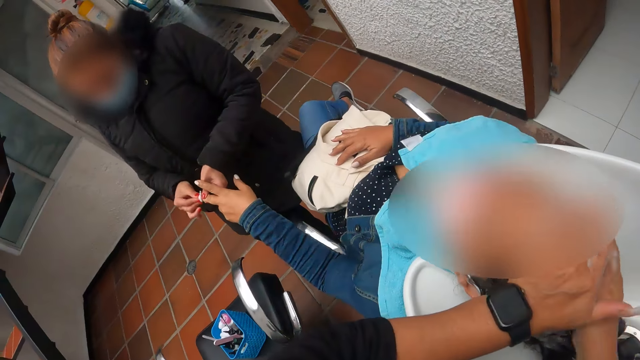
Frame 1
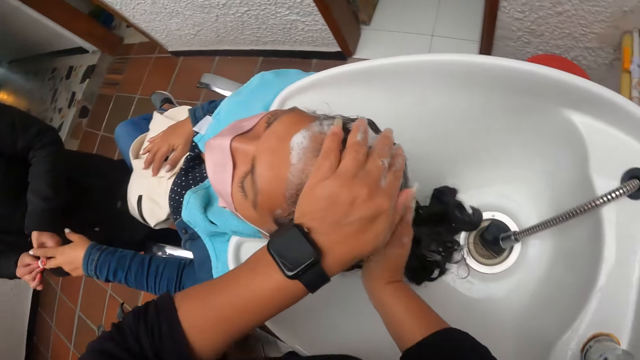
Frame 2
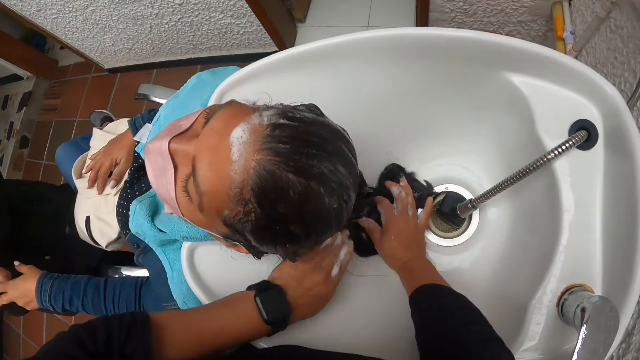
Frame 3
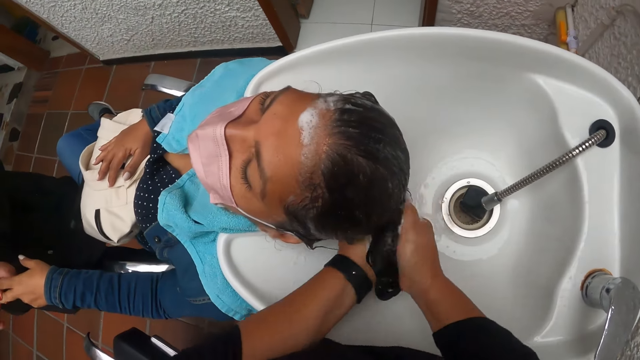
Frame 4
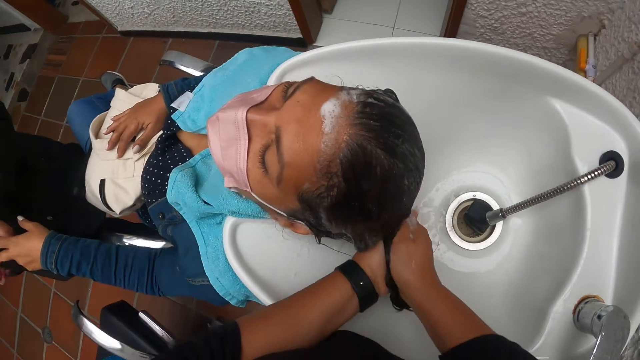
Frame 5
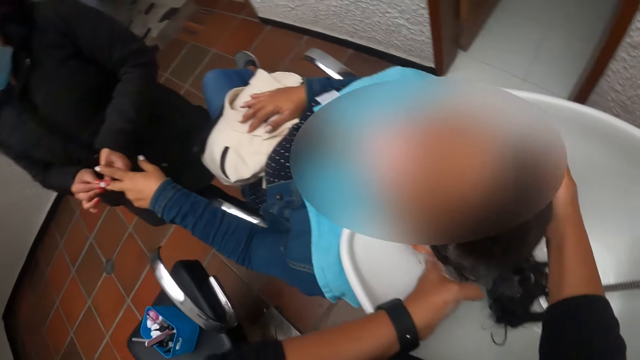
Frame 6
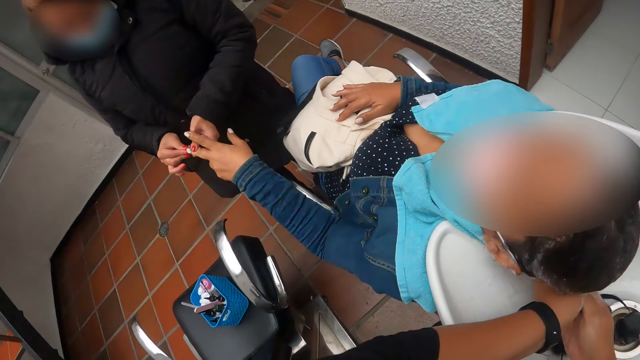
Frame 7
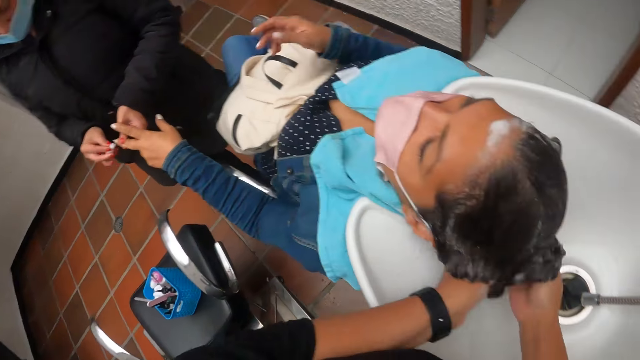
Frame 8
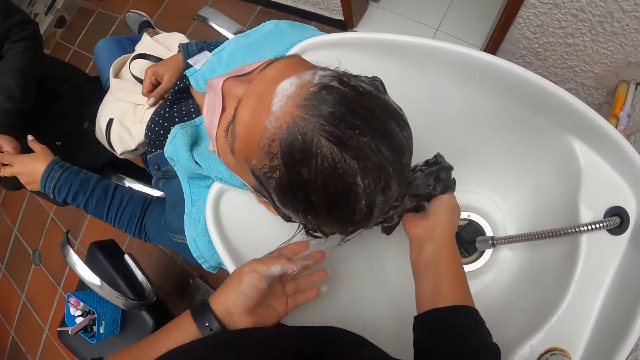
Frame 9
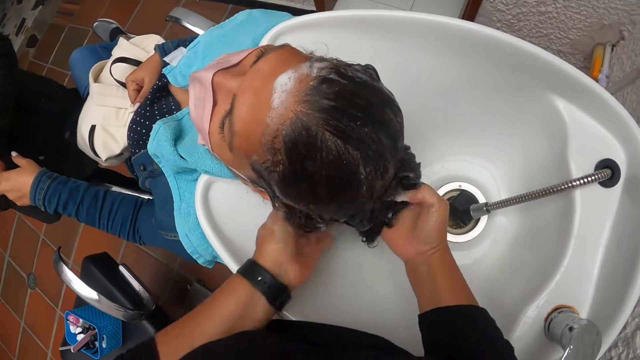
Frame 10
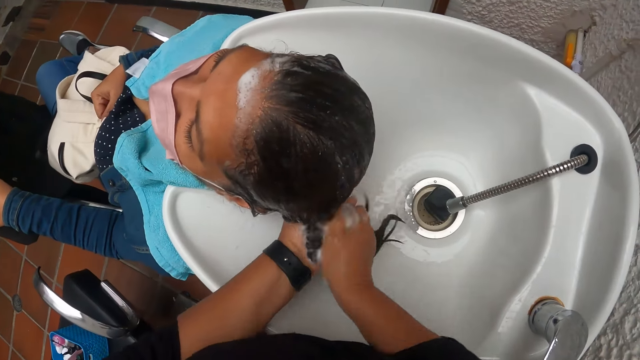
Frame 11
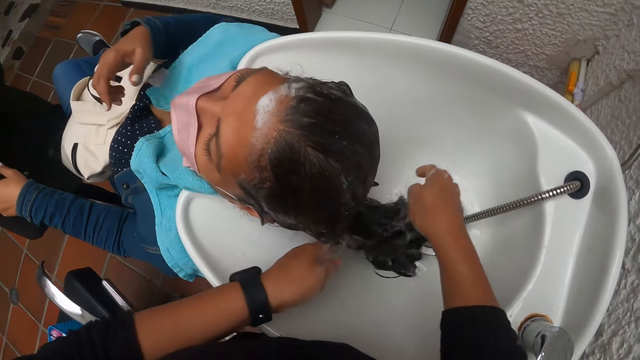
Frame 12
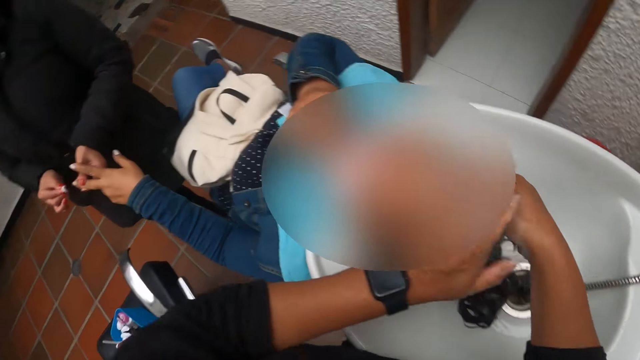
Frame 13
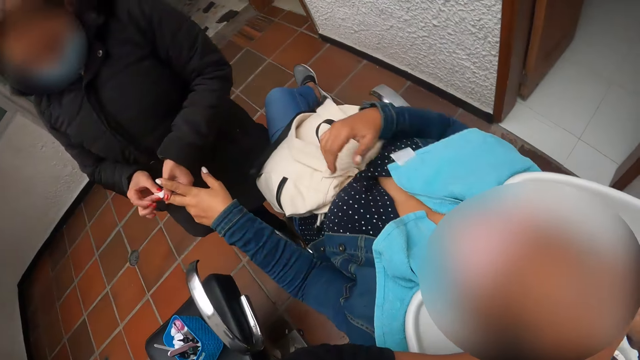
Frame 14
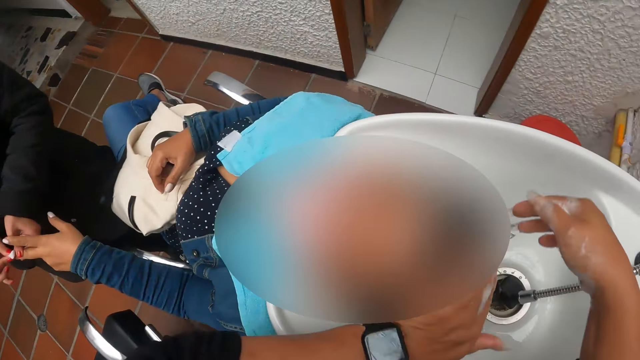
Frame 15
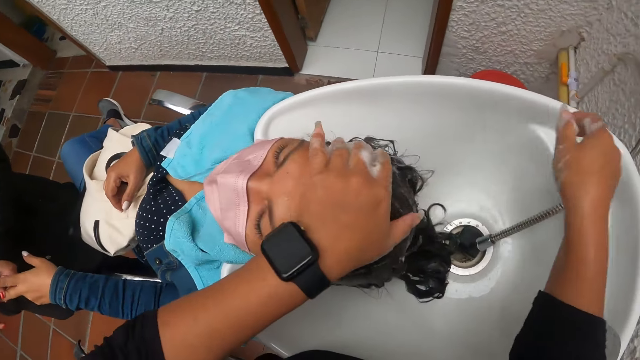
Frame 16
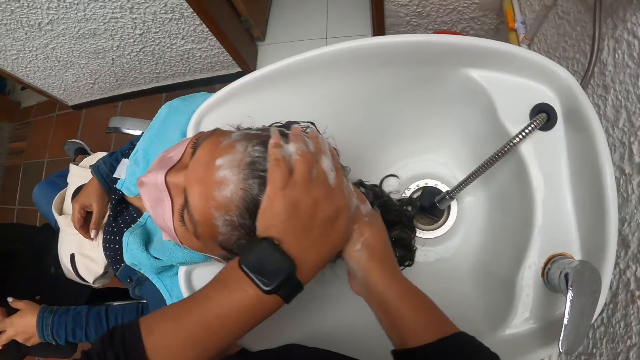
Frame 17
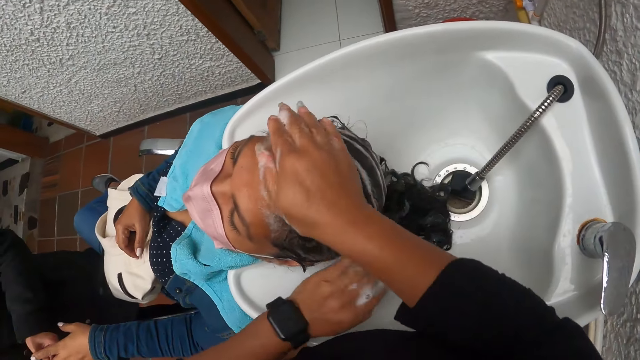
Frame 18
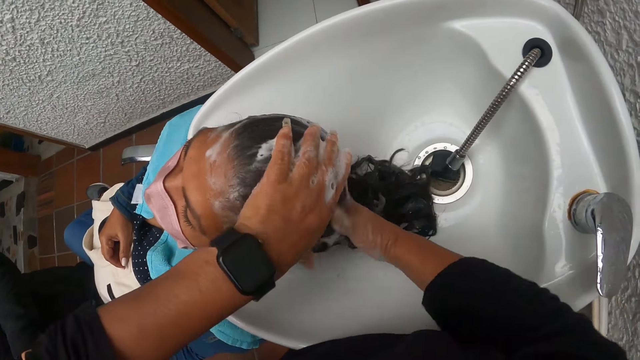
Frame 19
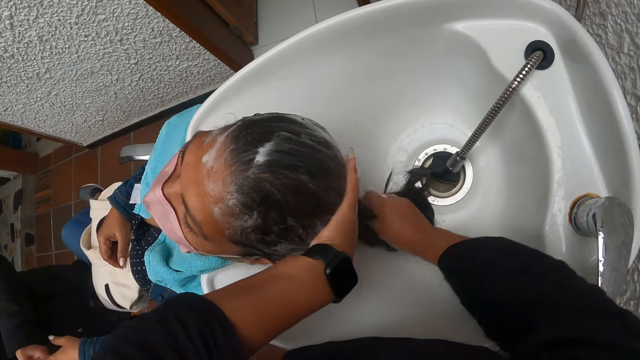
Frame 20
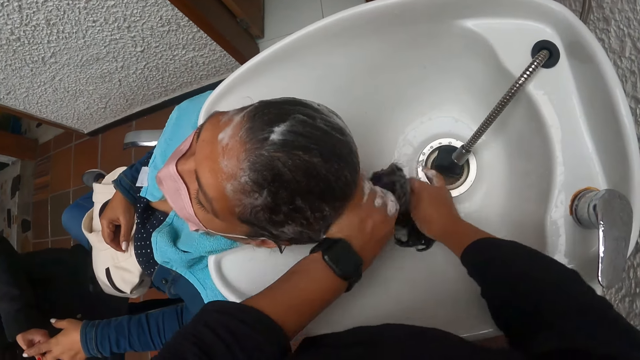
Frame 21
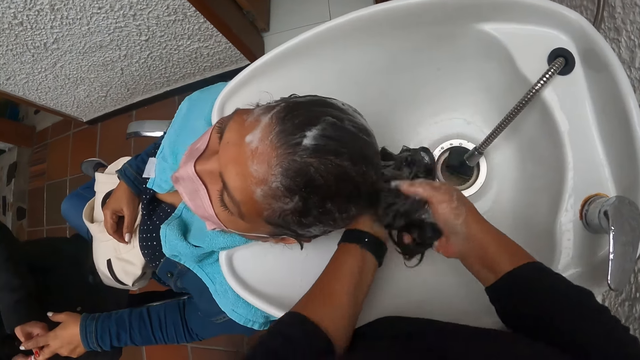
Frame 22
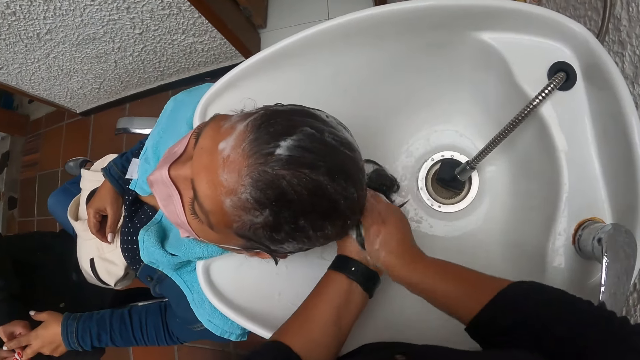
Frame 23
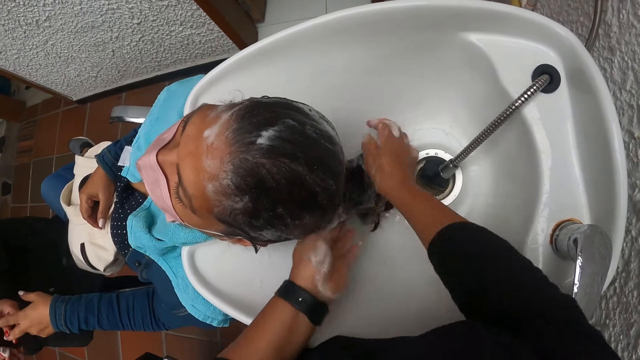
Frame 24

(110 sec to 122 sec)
The camera wearer massages a woman's hair. Another woman files the first woman's nail. The camera wearer massages the first woman's hair.

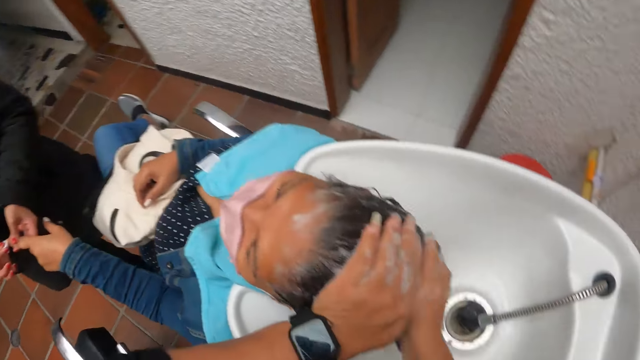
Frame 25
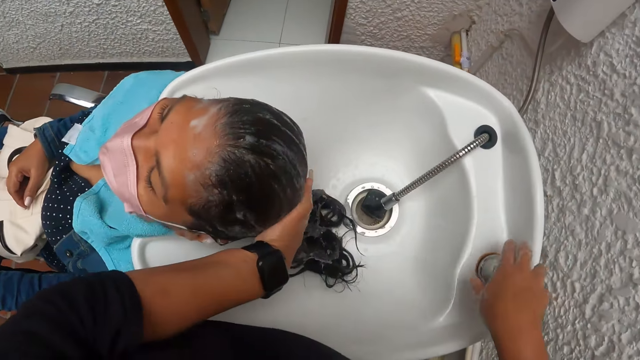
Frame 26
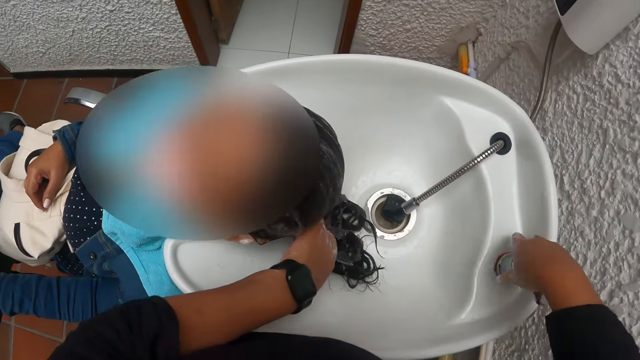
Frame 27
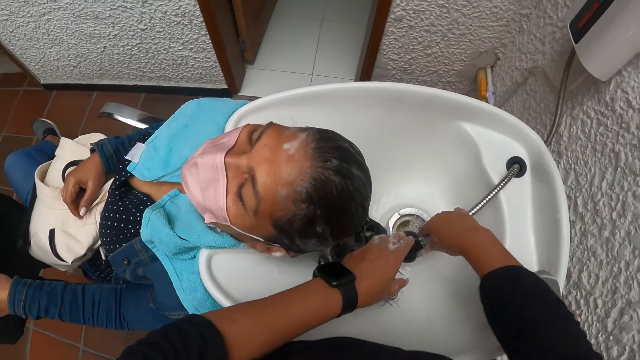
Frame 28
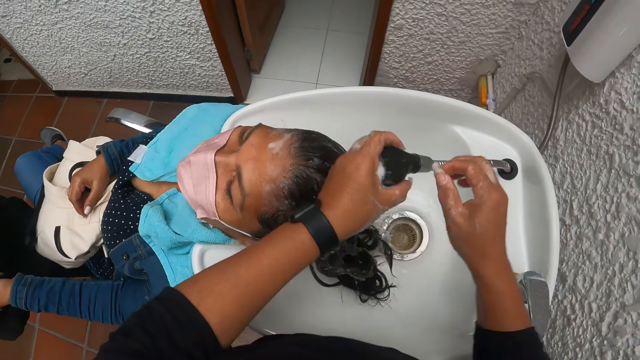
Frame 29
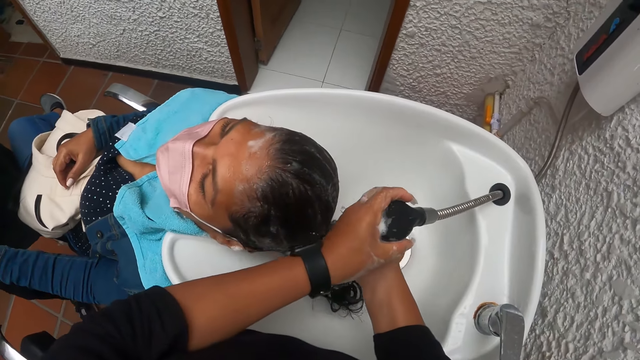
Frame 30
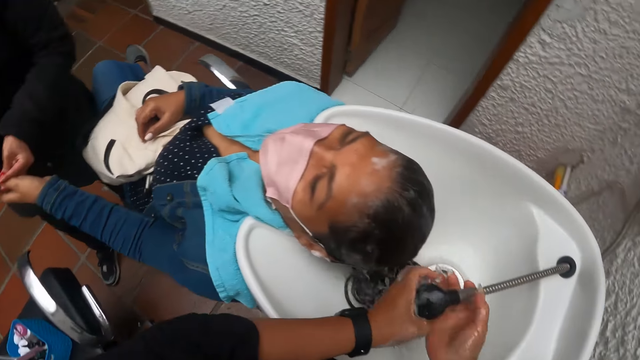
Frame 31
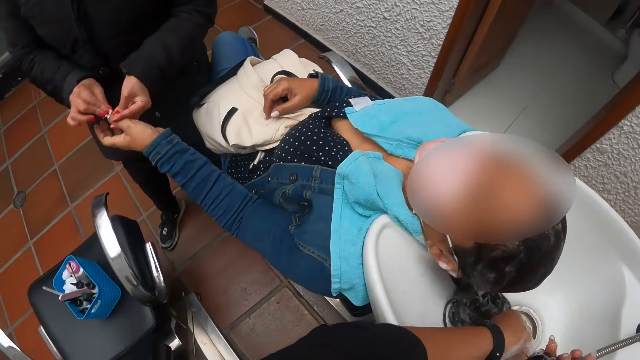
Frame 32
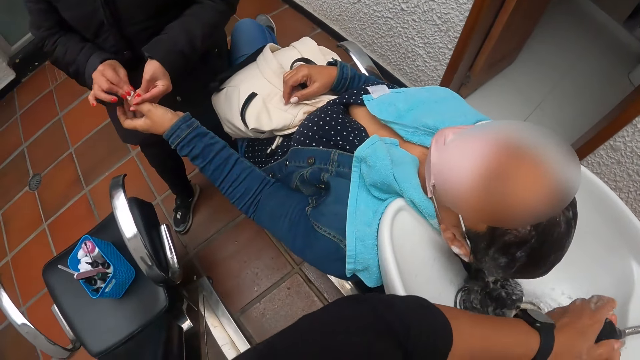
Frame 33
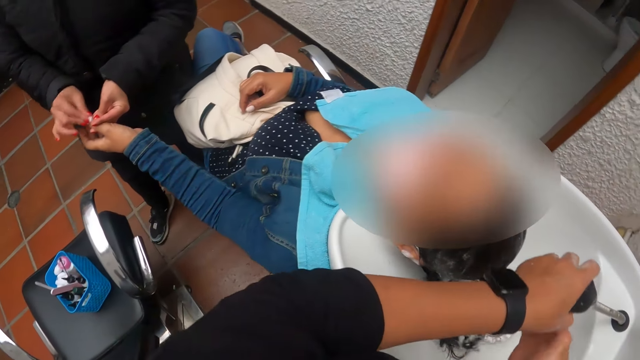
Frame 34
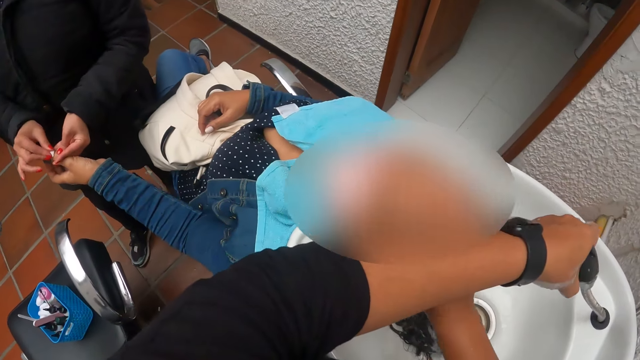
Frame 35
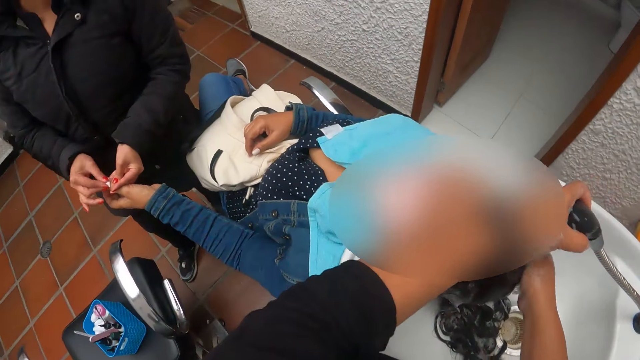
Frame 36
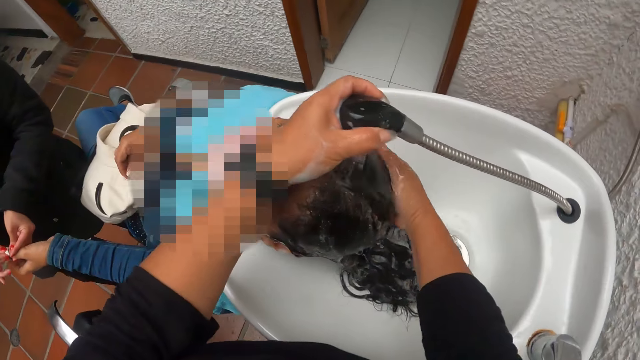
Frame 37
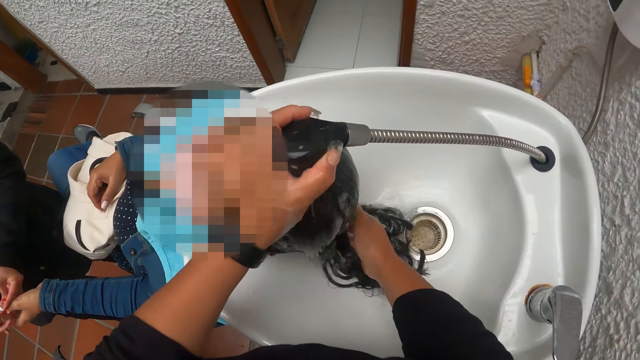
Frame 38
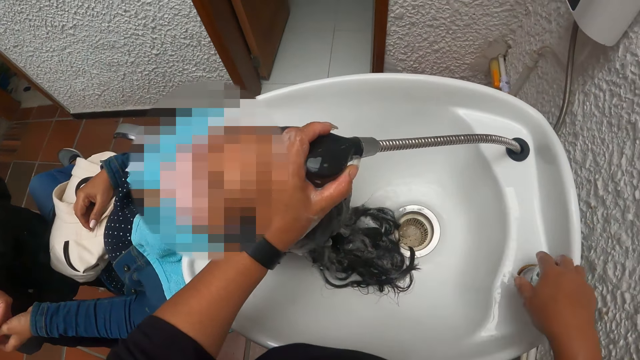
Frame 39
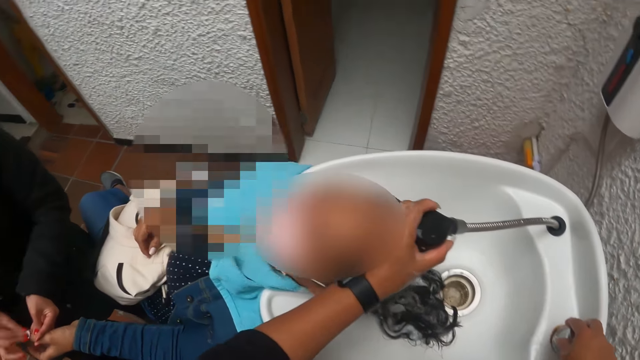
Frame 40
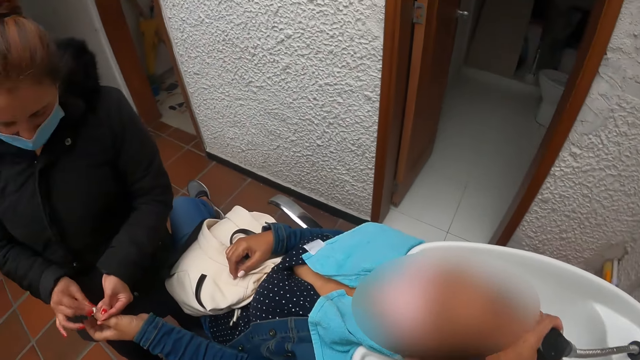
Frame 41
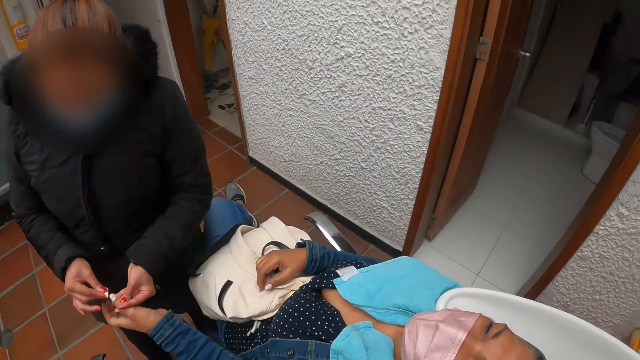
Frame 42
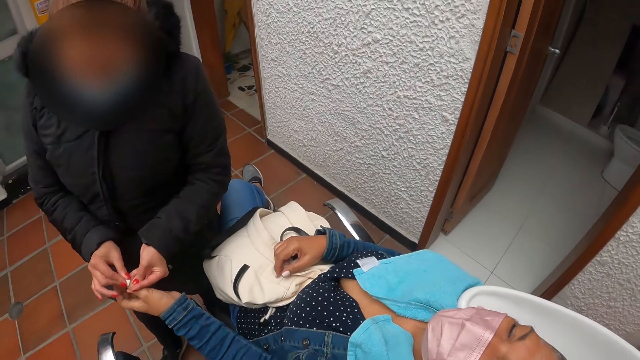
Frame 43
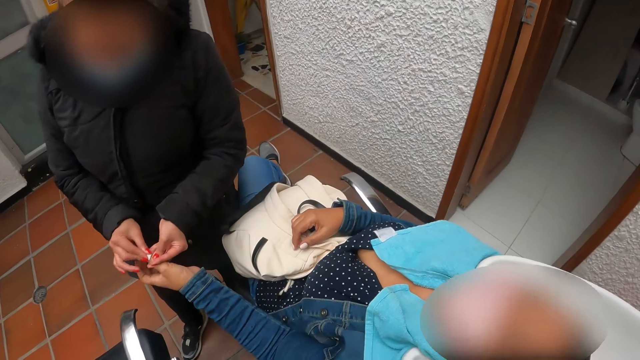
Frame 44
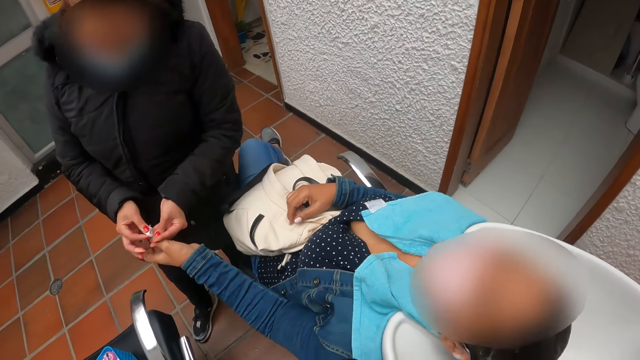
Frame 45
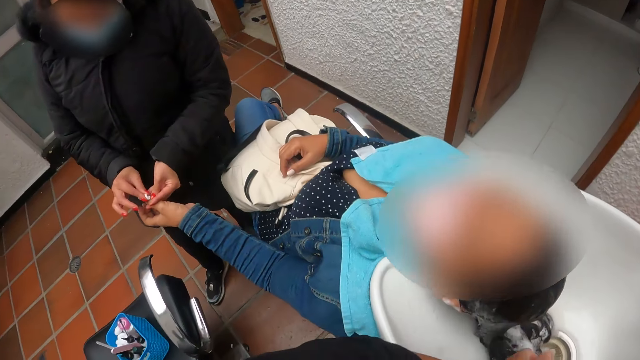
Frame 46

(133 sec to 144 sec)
The camera wearer turns on the tap with her right hand. She carries the tap from the sink with her right hand. She washes a woman's hair with water from the tap. She rinses her hand. She turns off the tap with her right hand. Another woman wipes a nail.
